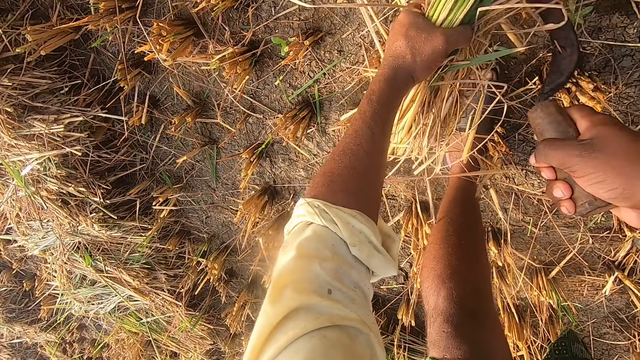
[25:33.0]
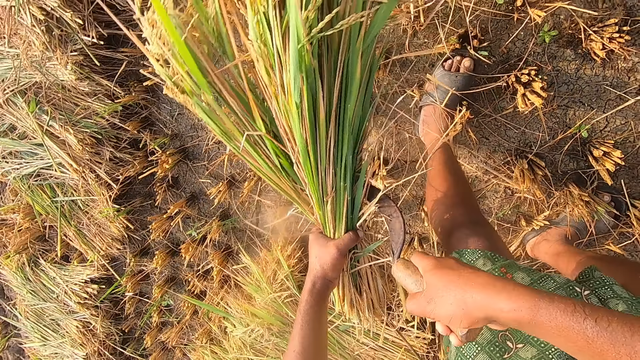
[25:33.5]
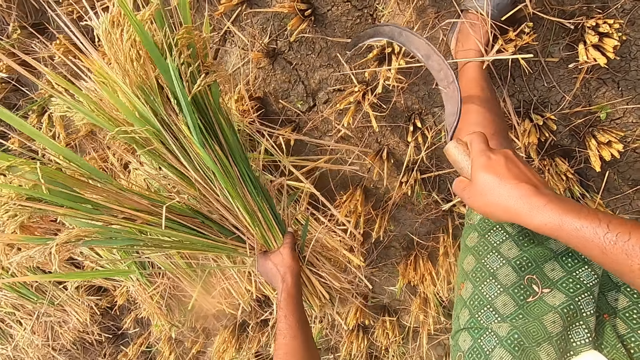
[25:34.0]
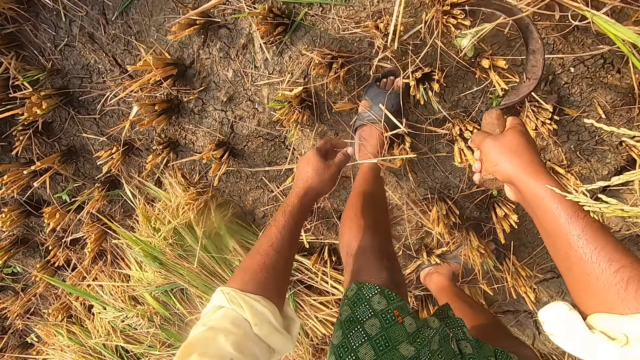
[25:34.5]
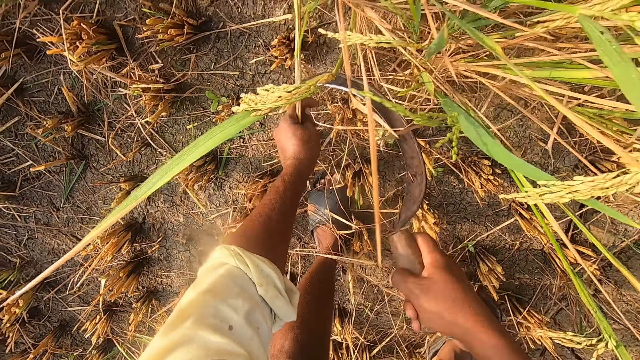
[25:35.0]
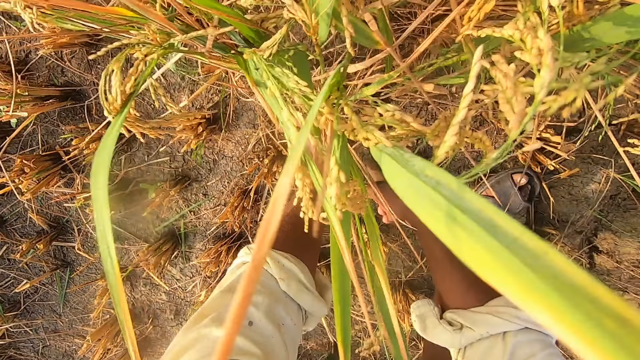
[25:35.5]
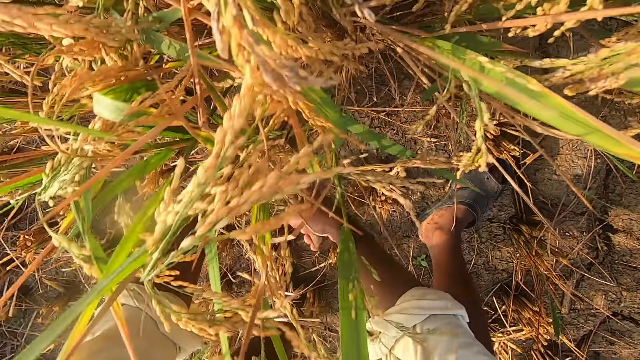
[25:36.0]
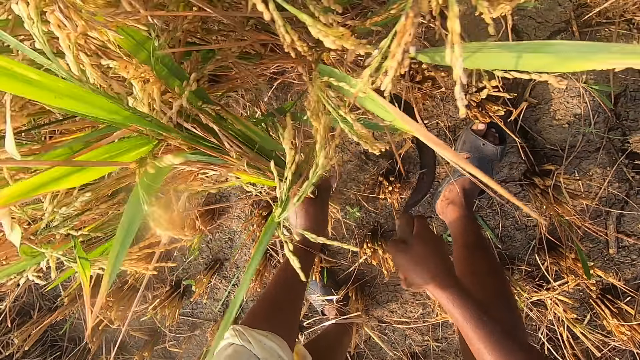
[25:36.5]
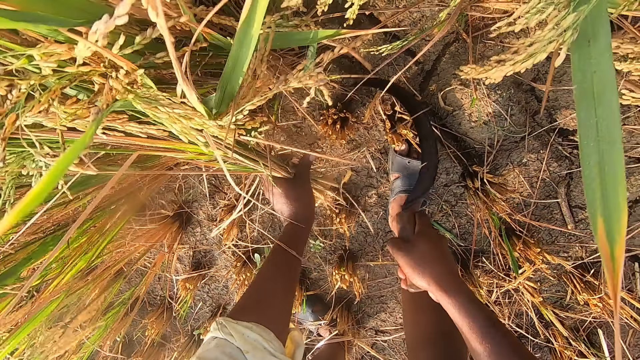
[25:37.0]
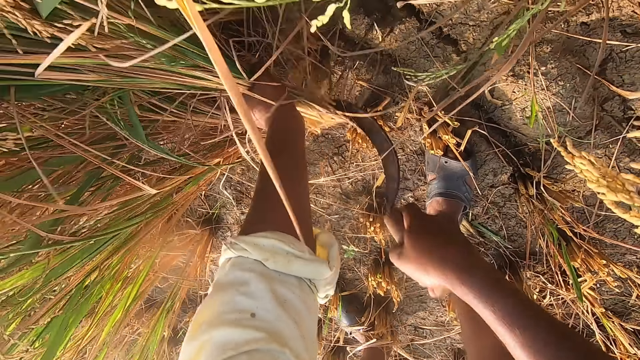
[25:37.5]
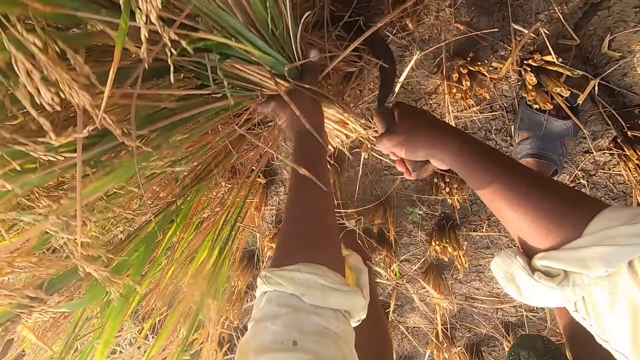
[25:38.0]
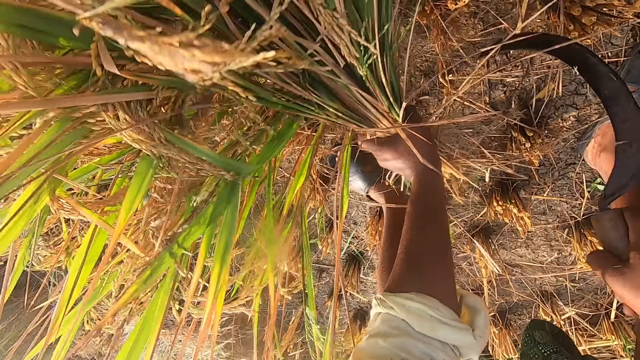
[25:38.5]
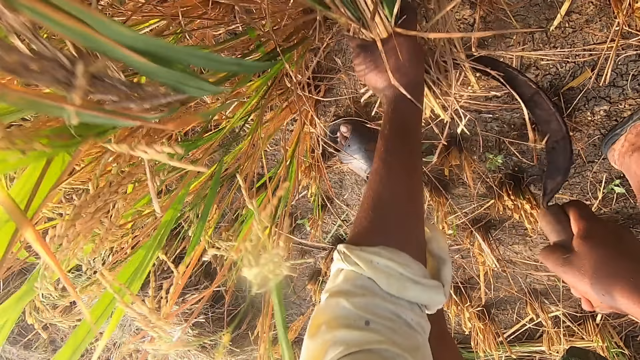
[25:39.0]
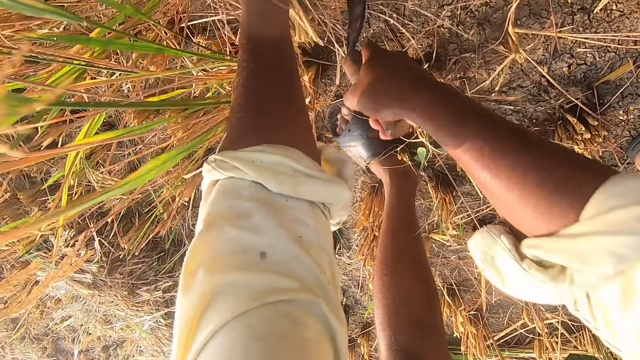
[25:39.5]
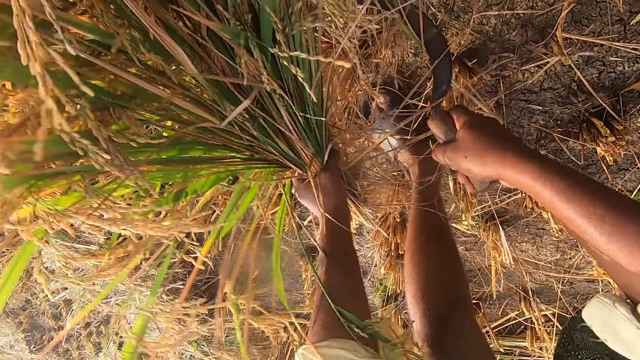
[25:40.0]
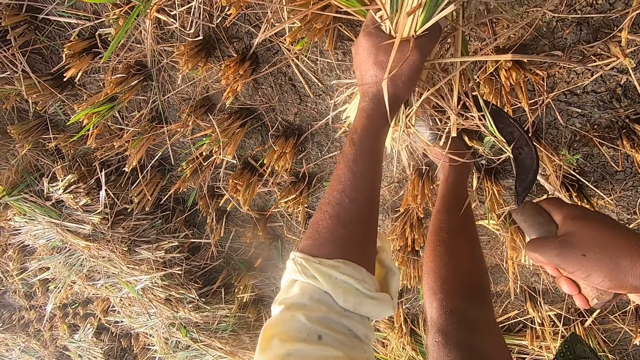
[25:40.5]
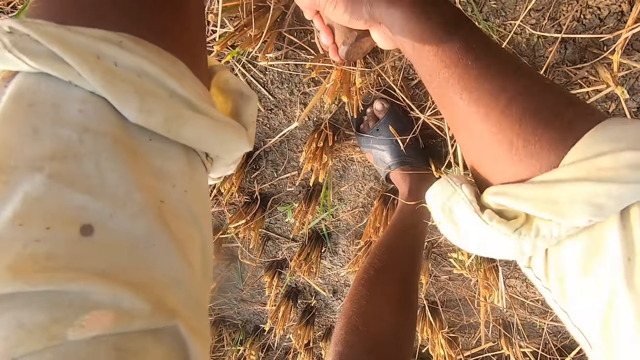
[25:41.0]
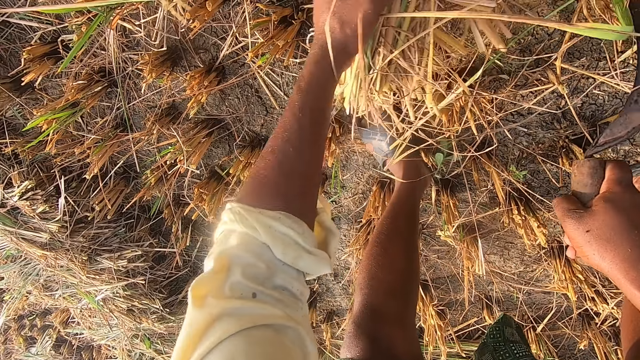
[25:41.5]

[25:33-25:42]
The camera wearer drops the straw on the ground. They cut the straw from the ground with the sickle.

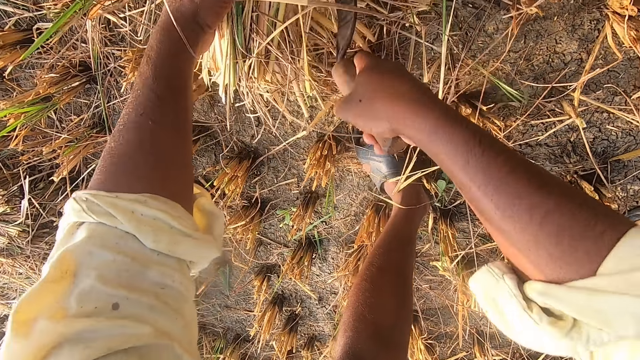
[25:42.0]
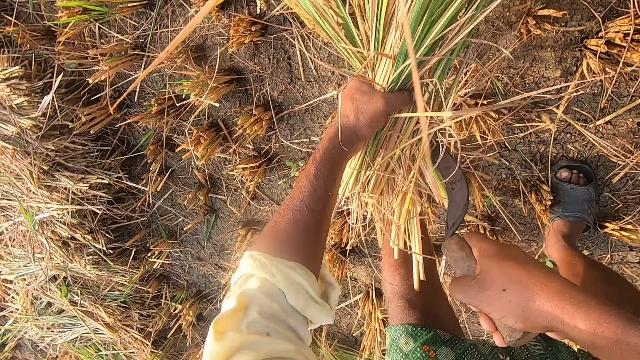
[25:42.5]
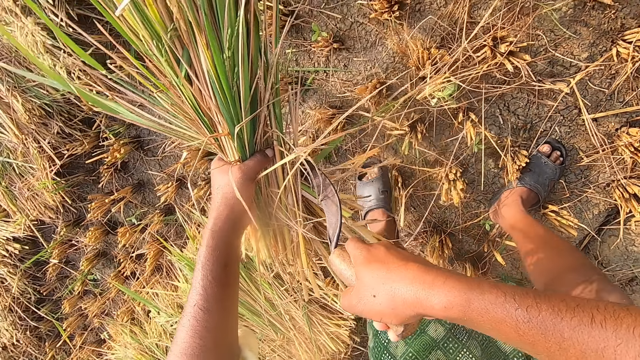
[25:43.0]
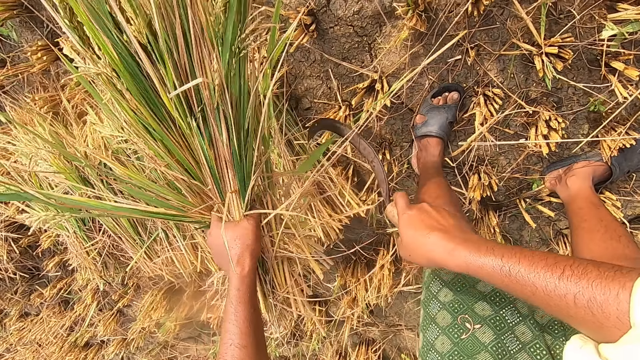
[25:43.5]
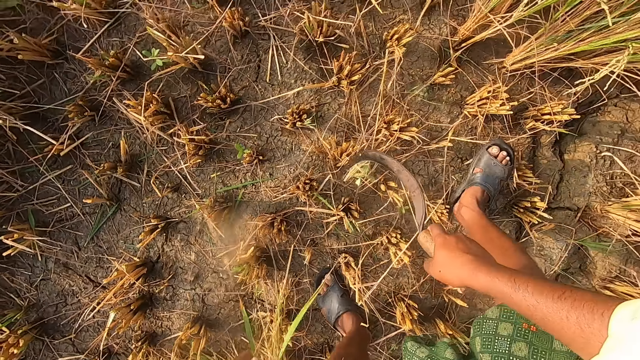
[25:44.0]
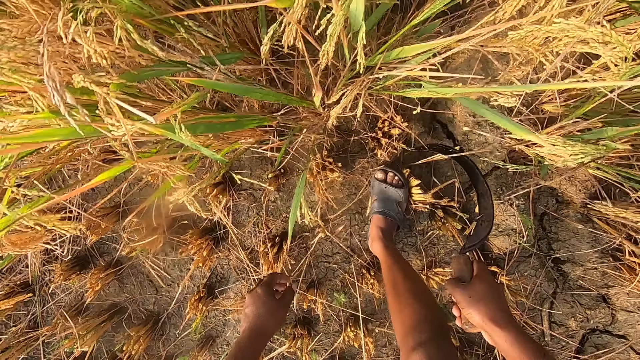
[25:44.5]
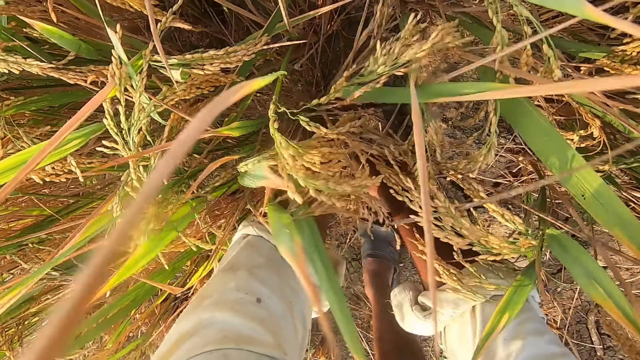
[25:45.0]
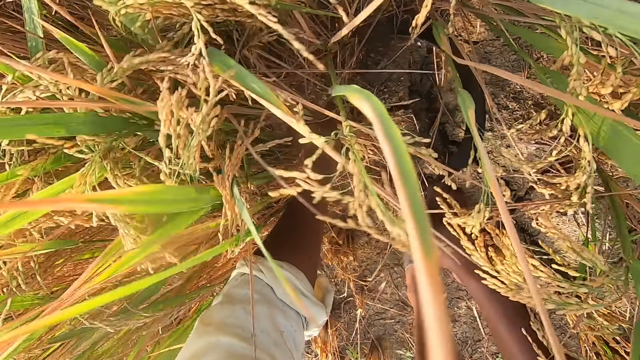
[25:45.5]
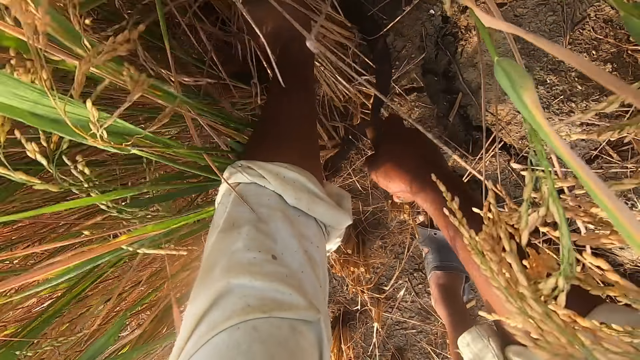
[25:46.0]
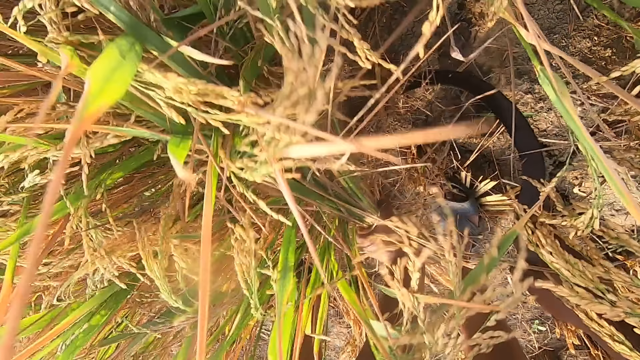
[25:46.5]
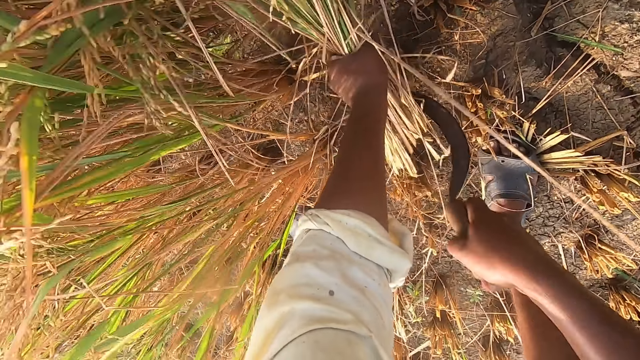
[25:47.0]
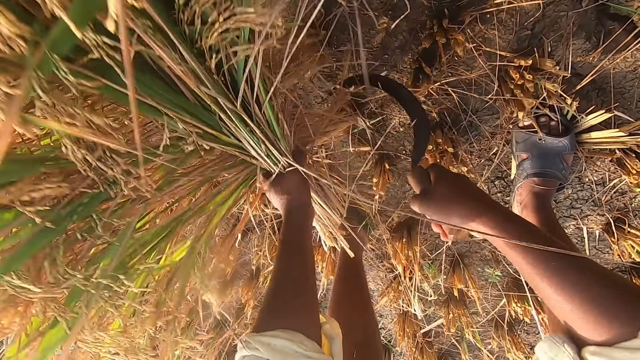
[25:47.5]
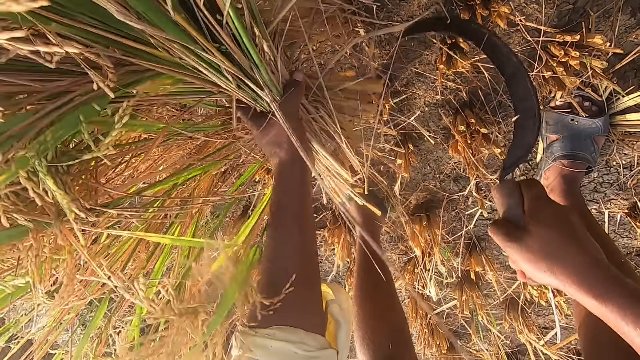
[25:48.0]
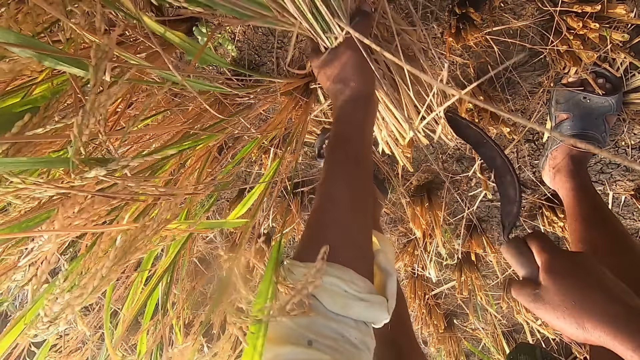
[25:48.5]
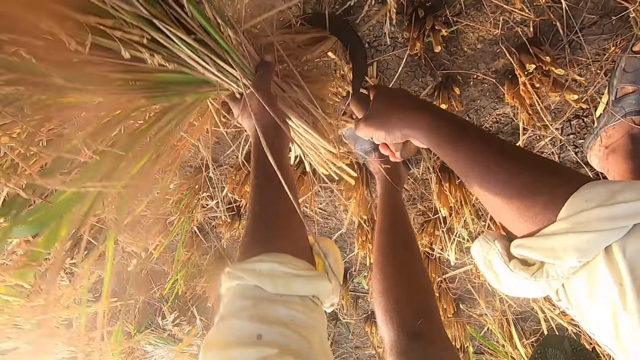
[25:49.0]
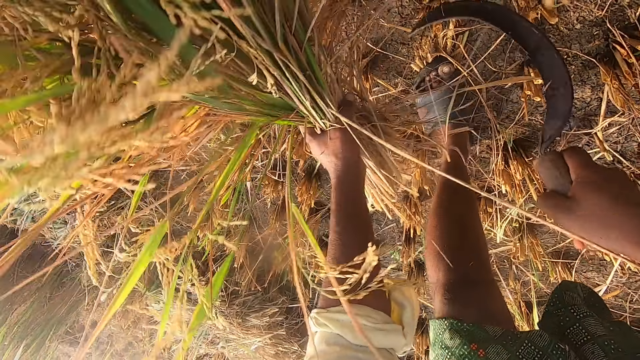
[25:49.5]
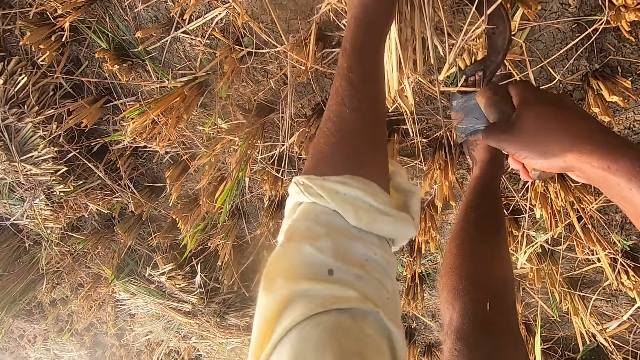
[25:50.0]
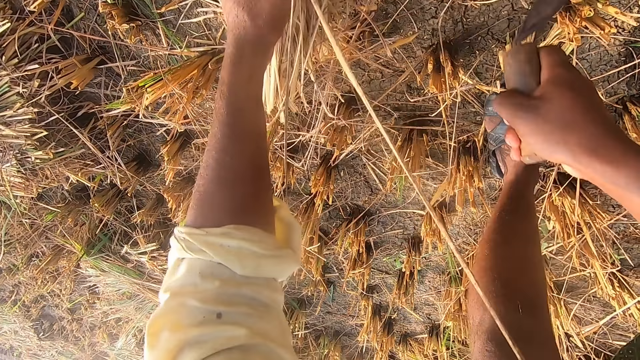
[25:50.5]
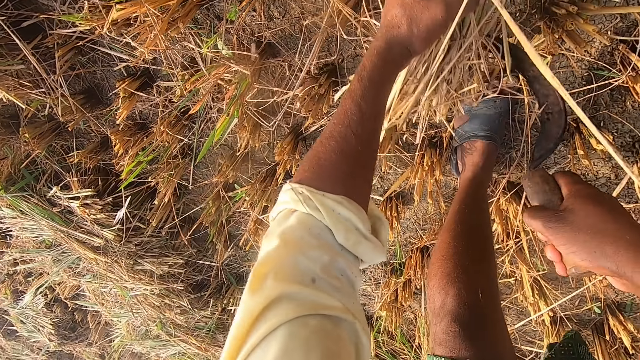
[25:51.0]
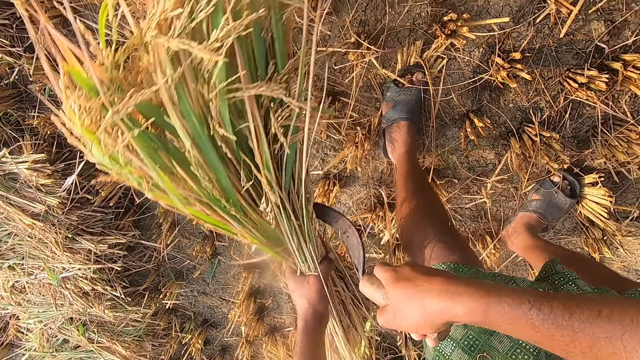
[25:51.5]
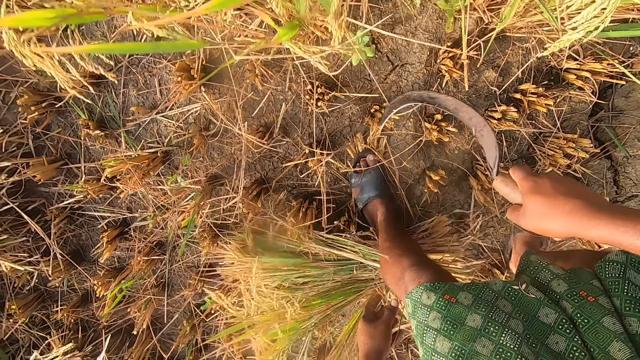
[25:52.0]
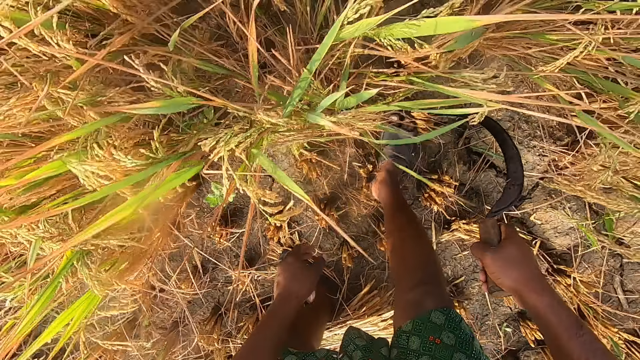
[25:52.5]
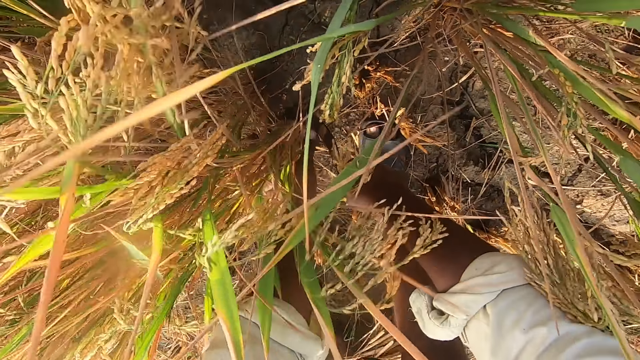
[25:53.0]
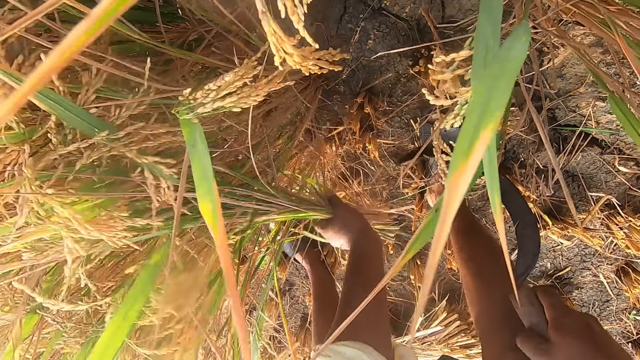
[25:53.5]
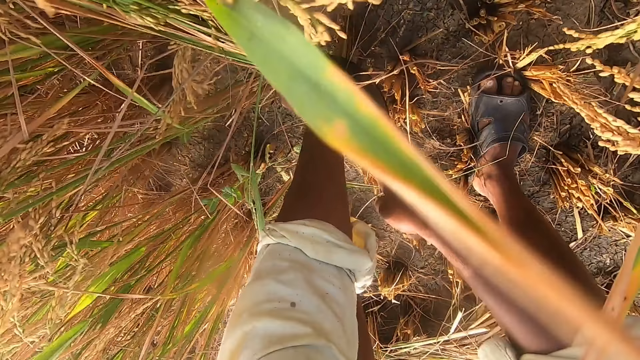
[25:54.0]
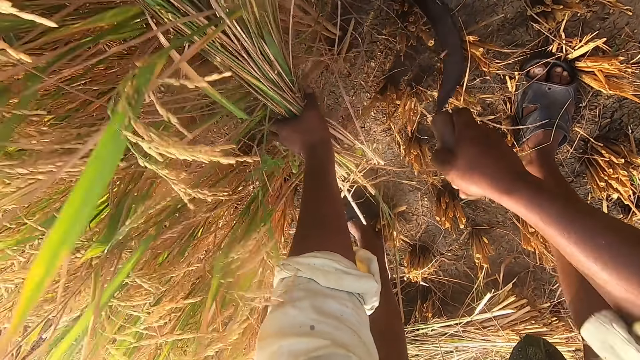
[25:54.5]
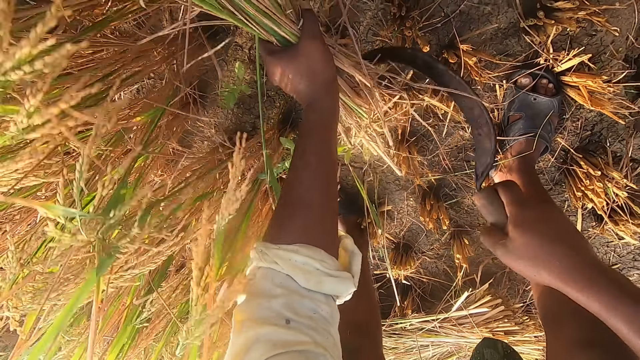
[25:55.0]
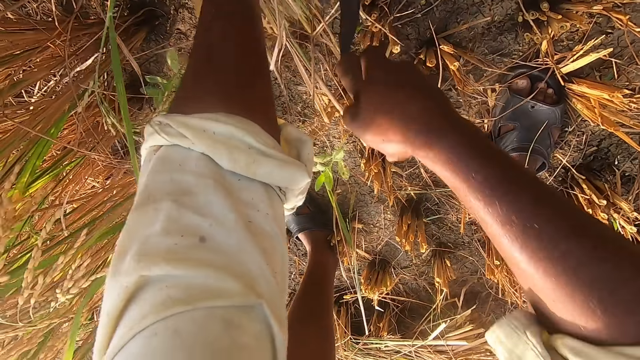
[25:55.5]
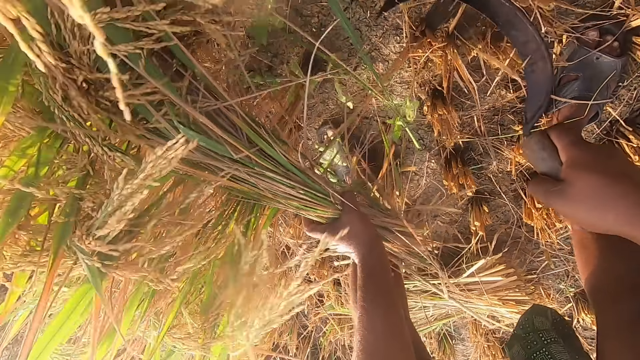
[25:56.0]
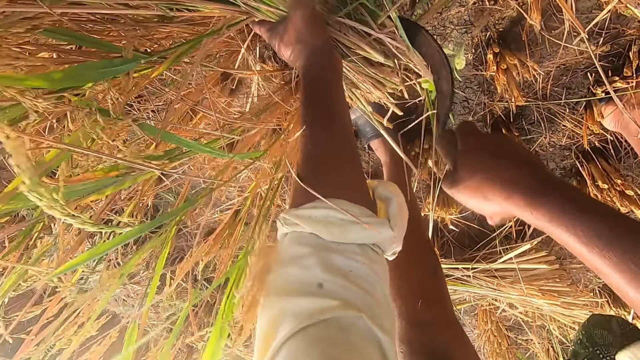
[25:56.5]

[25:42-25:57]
The camera wearer drops the straw on the ground. They cut the straw from the ground with the sickle. They drop the straw on the ground. They cut the straw from the ground with the sickle.
